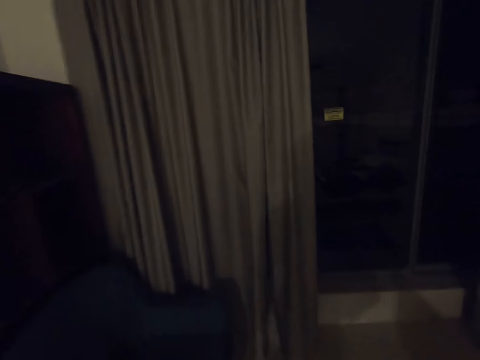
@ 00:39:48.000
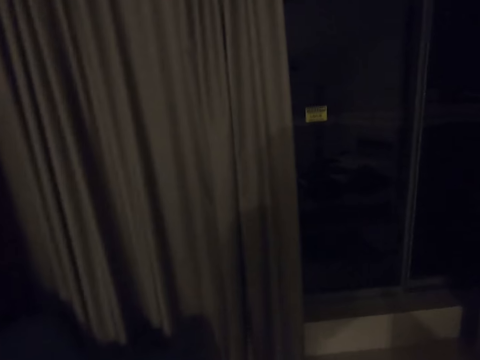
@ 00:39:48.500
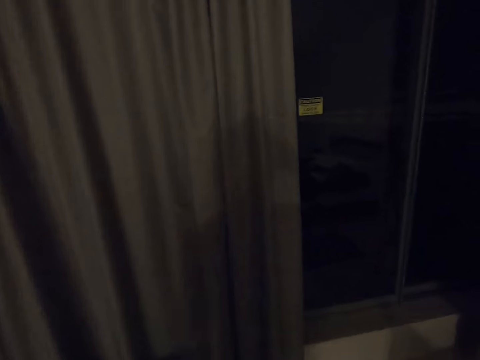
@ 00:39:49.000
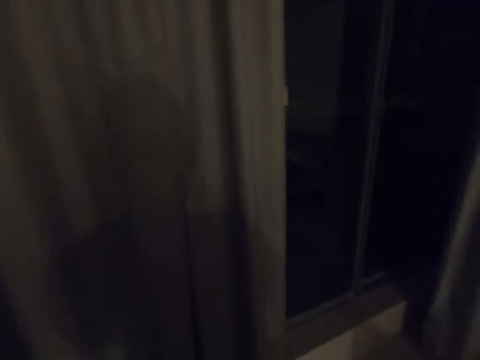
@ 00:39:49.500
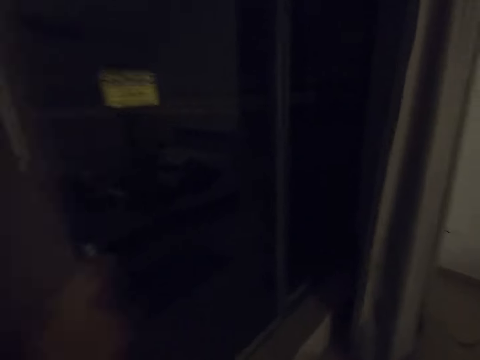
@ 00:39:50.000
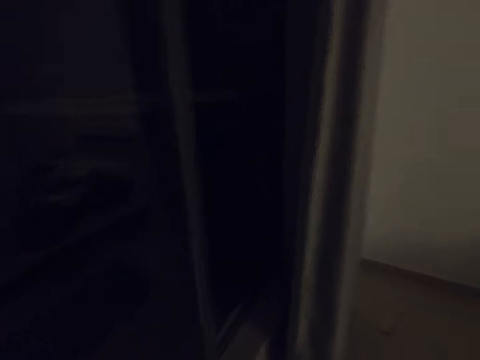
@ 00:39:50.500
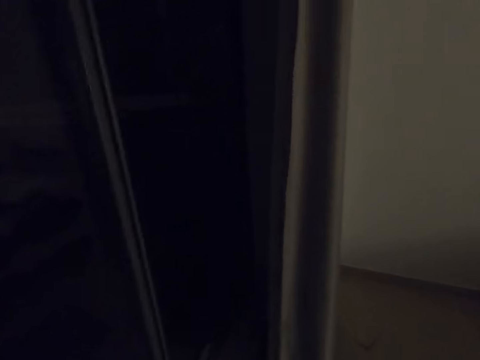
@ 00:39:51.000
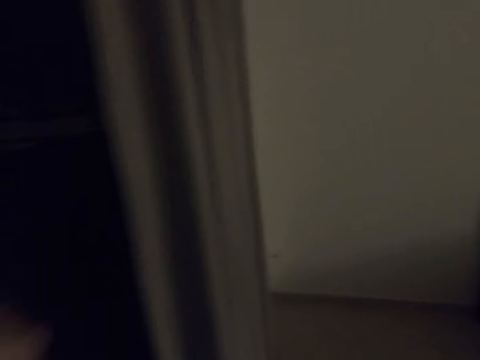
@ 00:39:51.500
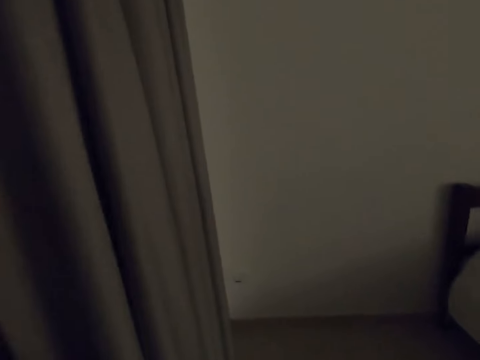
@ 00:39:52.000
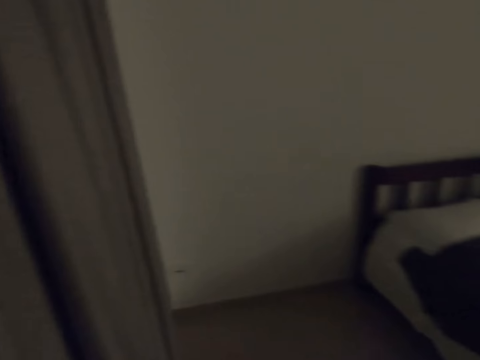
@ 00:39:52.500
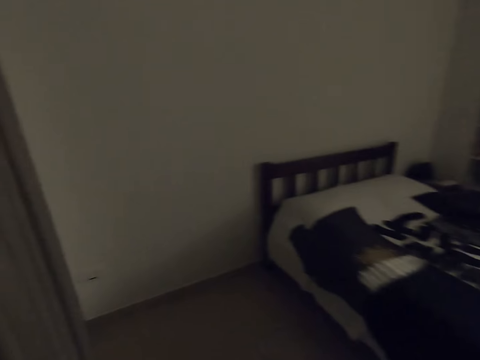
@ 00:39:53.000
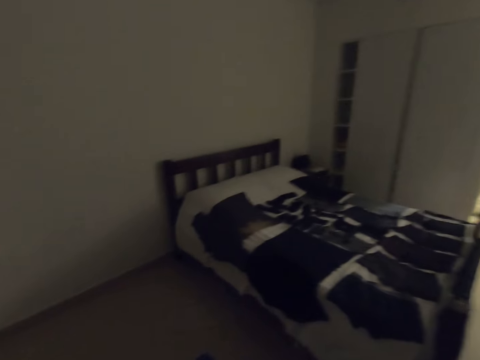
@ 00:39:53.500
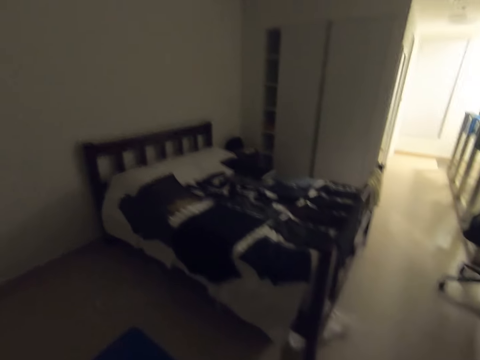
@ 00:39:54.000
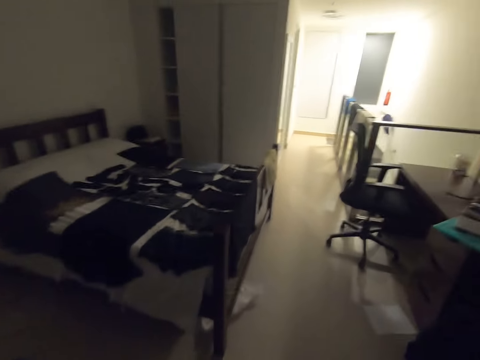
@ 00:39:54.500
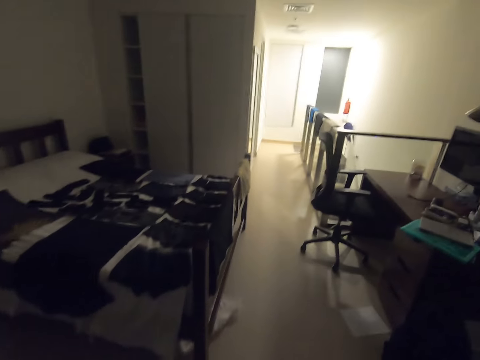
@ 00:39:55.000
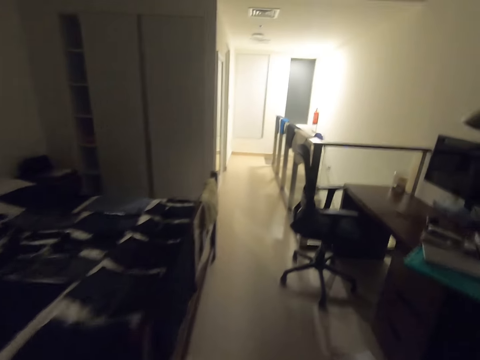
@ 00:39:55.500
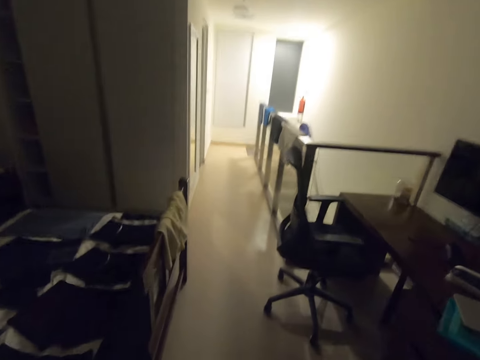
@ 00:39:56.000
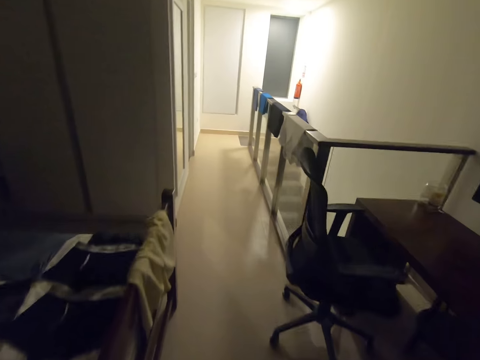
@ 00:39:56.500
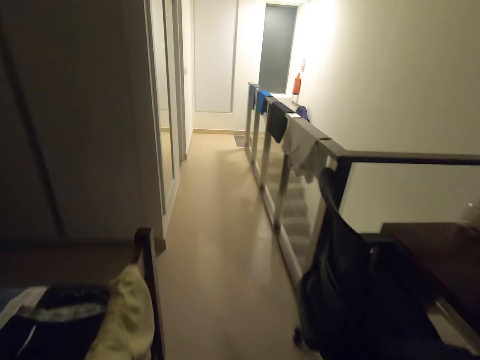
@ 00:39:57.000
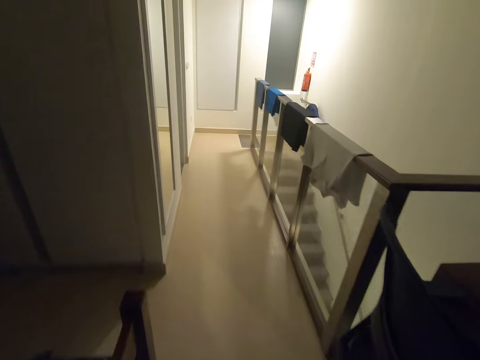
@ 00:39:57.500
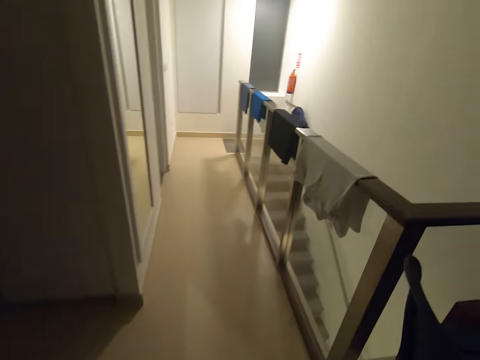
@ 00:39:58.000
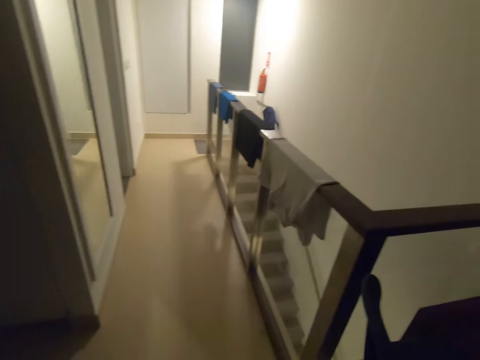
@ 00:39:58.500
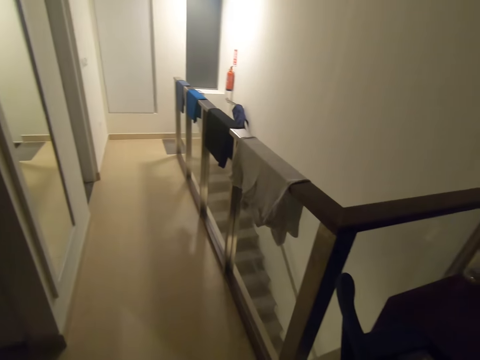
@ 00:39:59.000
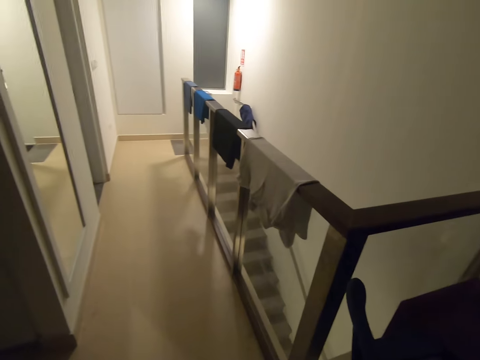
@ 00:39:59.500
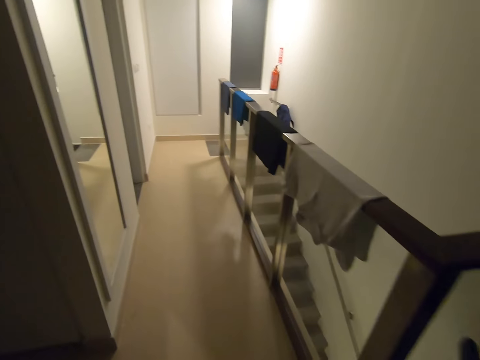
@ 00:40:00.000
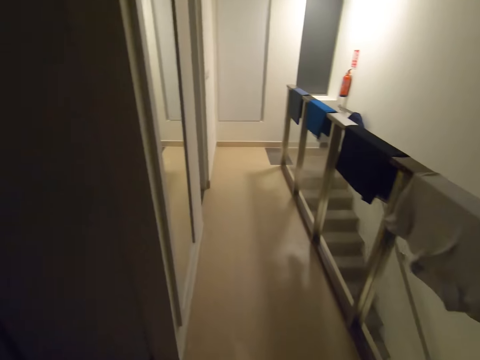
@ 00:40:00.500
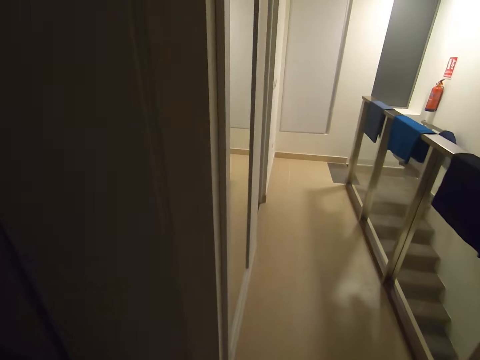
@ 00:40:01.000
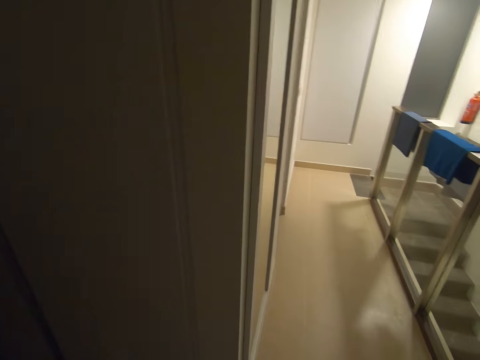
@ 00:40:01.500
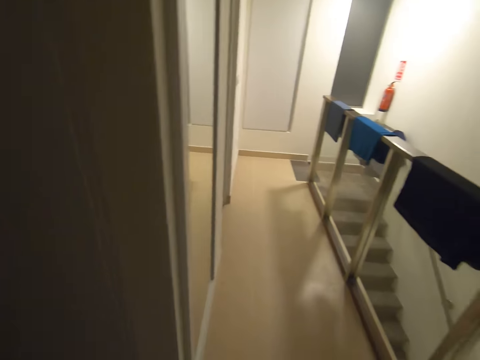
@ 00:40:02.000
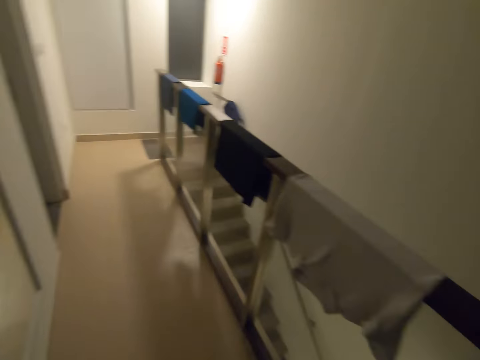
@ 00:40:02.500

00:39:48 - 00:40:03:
The camera wearer straightens the curtains on the window. They walk up the stairs, close the curtains and look around the room. They look around.

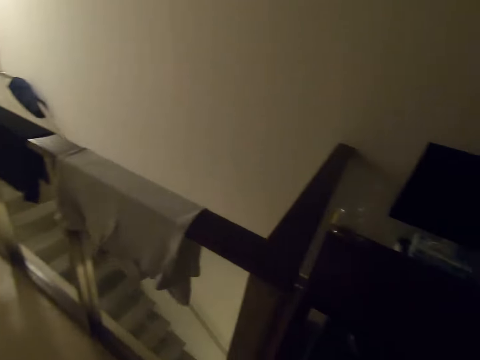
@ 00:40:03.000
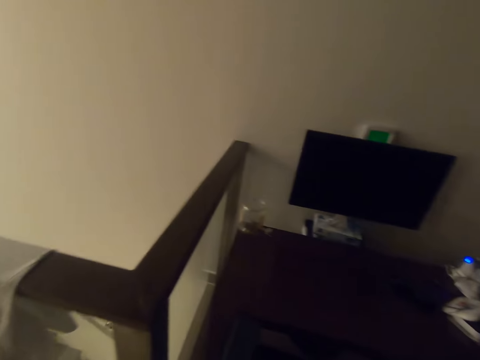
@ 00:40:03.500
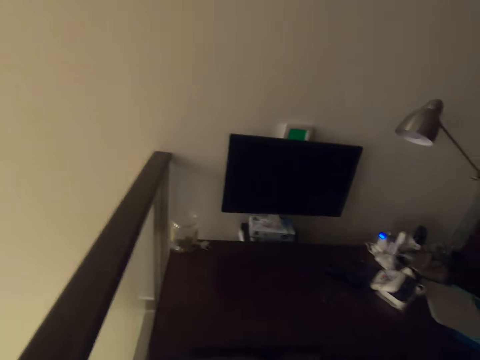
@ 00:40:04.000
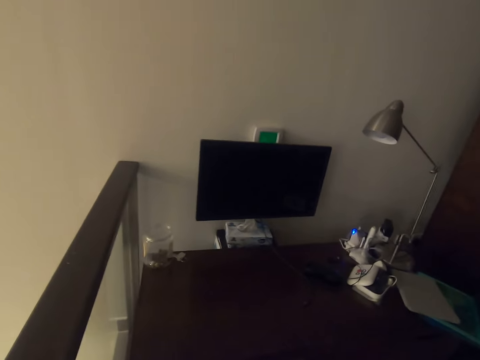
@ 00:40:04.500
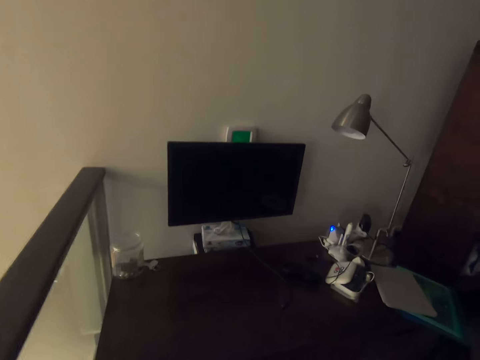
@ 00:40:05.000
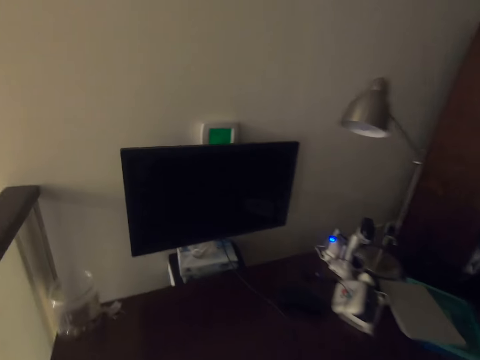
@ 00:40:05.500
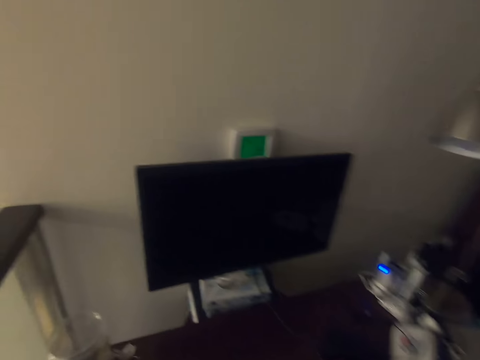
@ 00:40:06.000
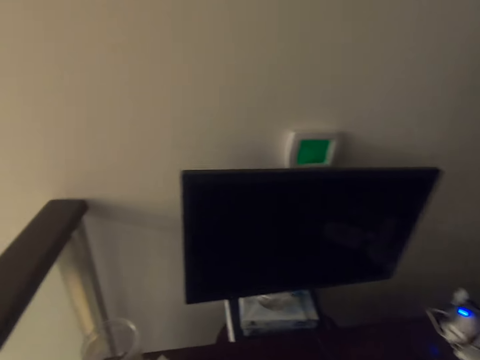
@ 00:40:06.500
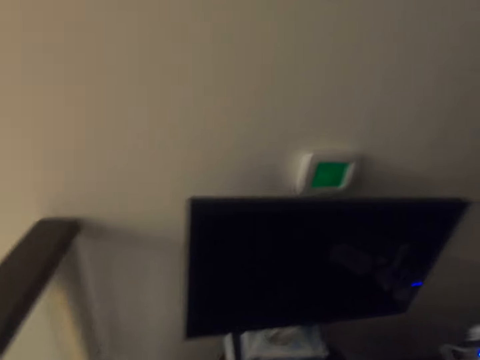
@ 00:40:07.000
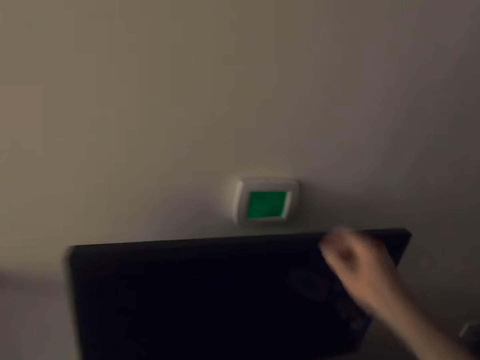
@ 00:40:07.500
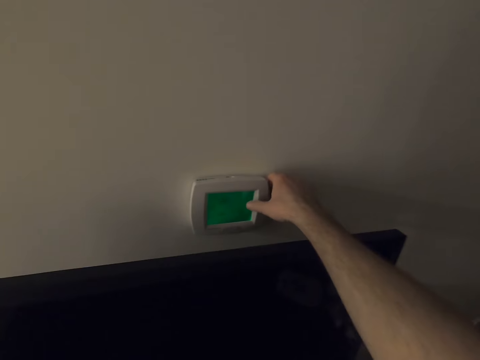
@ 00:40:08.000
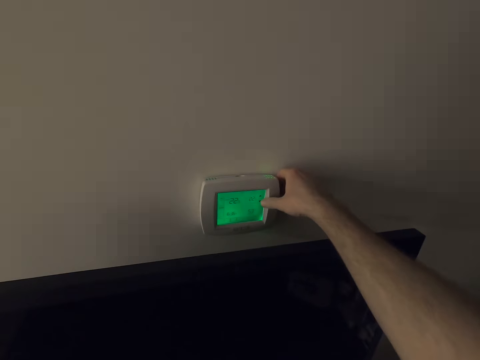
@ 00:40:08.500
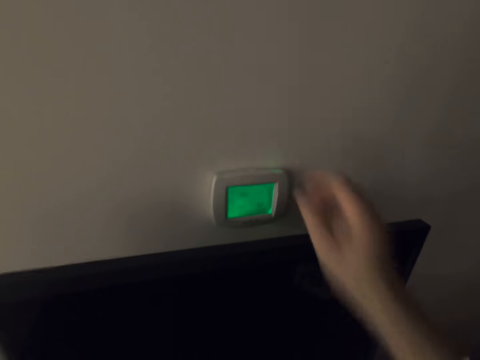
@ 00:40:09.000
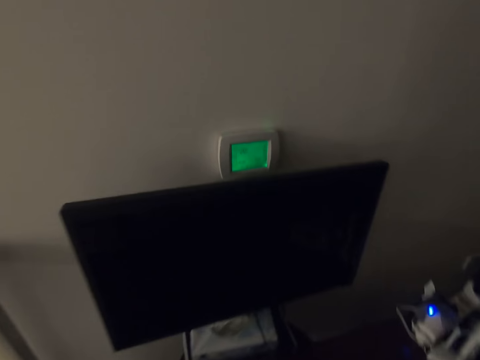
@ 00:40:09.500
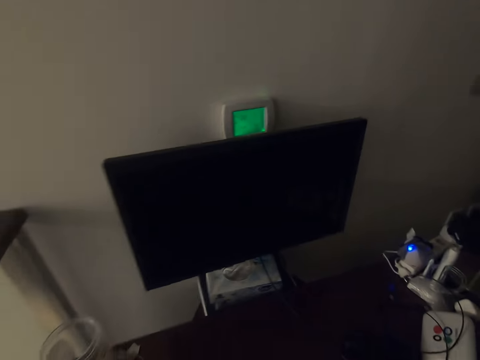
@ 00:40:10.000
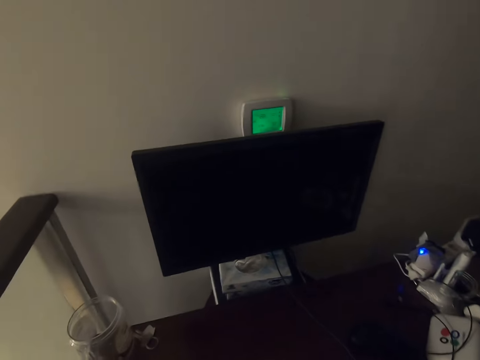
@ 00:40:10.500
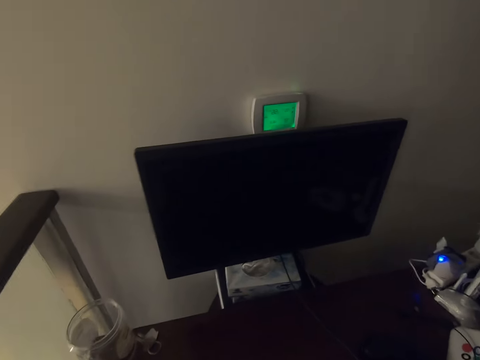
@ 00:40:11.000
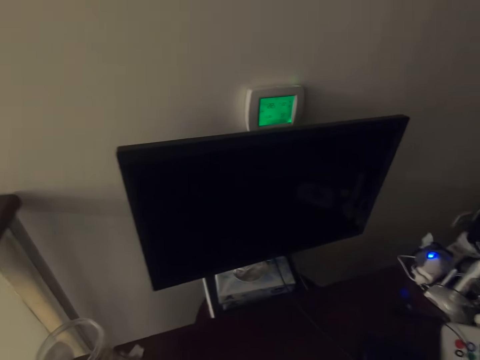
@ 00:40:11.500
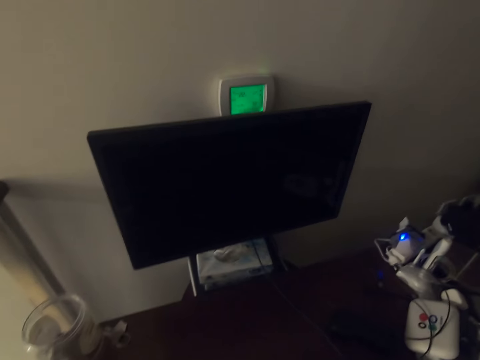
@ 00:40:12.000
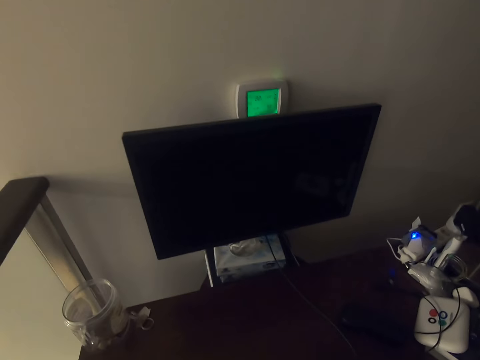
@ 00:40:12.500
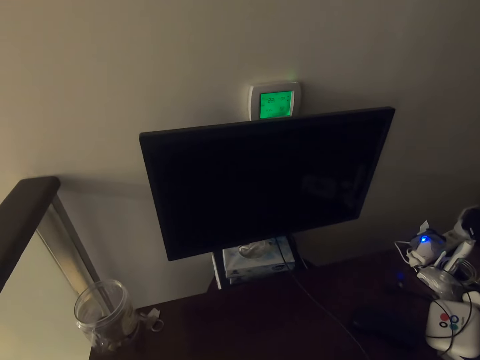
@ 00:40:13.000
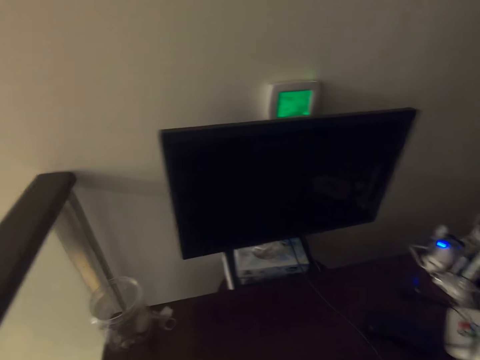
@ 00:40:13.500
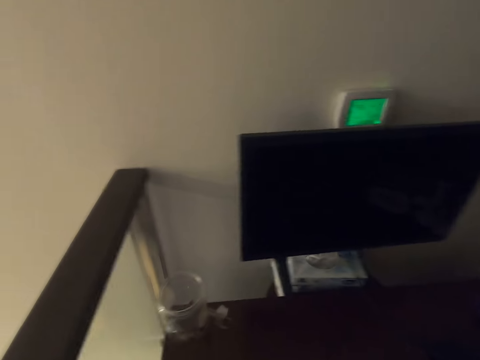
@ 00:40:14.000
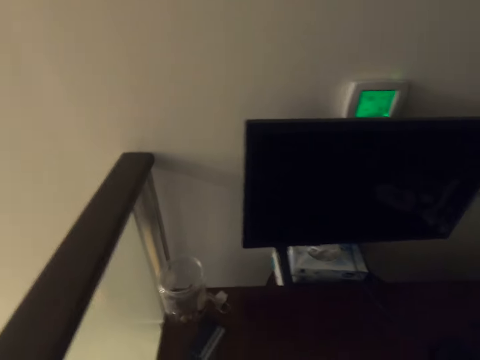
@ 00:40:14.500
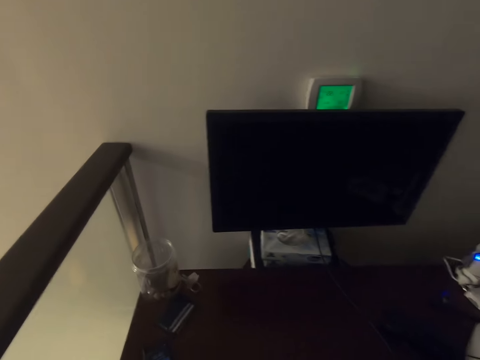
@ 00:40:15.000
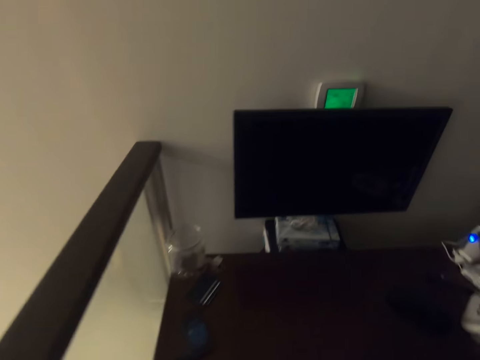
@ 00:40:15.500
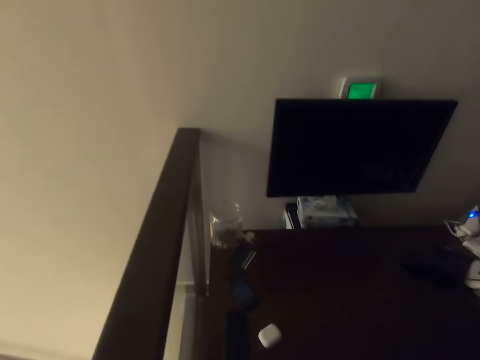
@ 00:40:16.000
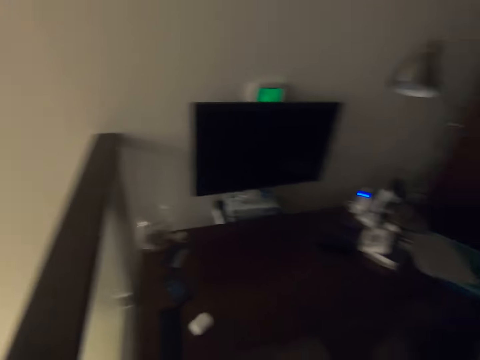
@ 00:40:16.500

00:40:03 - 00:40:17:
The camera wearer dials on a switch. They arrange items on a table.
